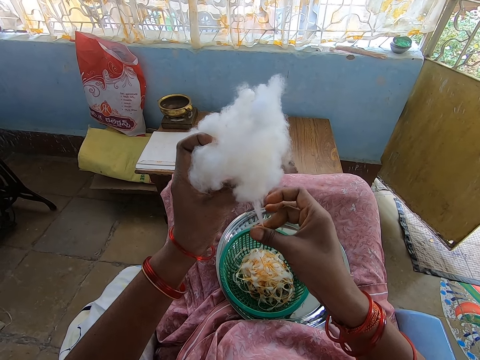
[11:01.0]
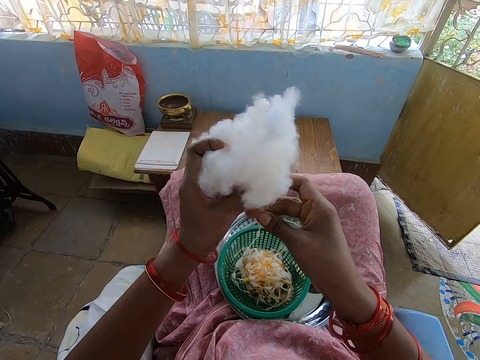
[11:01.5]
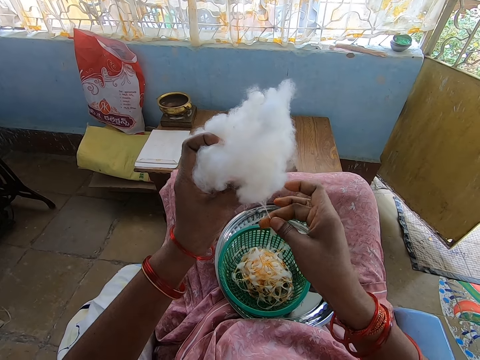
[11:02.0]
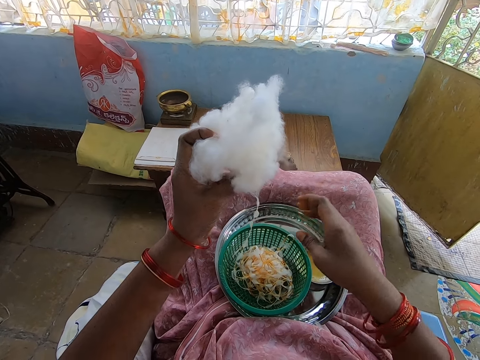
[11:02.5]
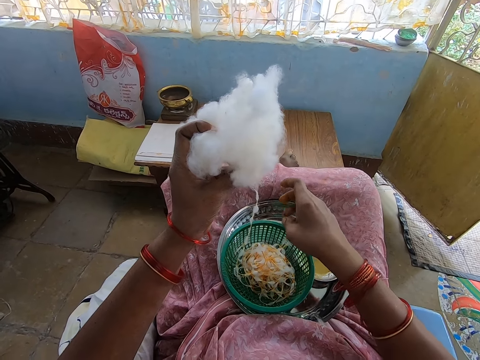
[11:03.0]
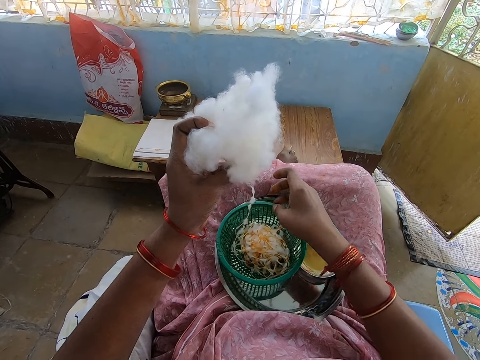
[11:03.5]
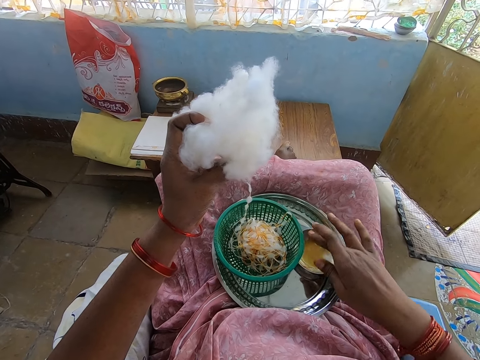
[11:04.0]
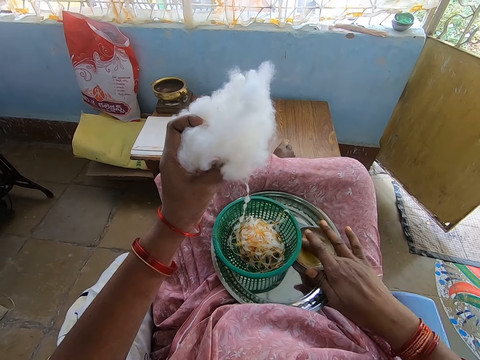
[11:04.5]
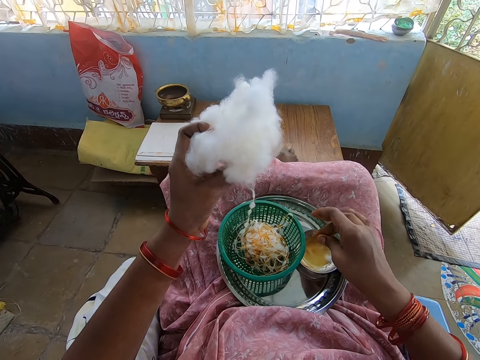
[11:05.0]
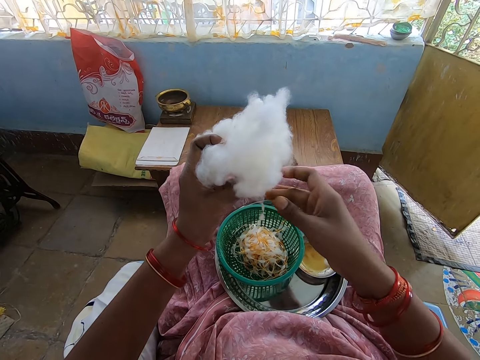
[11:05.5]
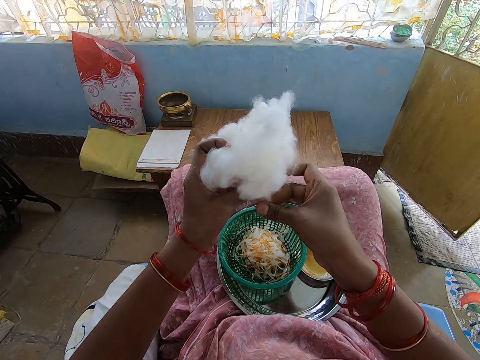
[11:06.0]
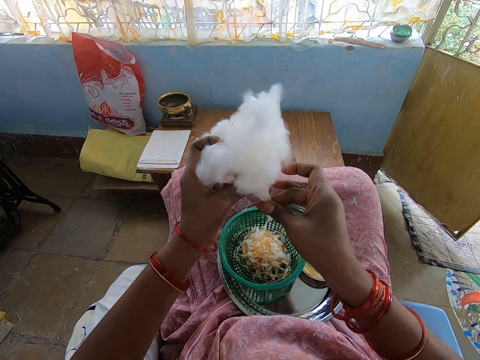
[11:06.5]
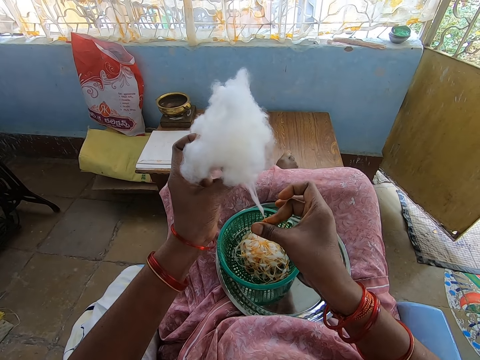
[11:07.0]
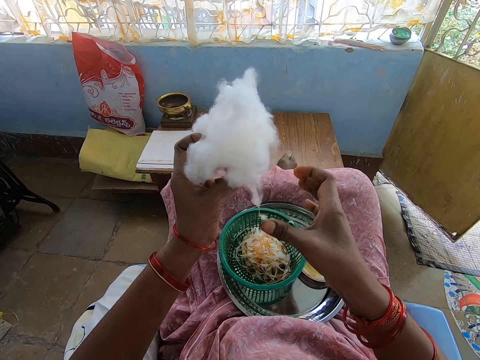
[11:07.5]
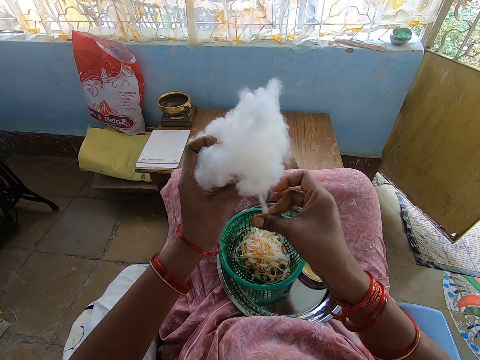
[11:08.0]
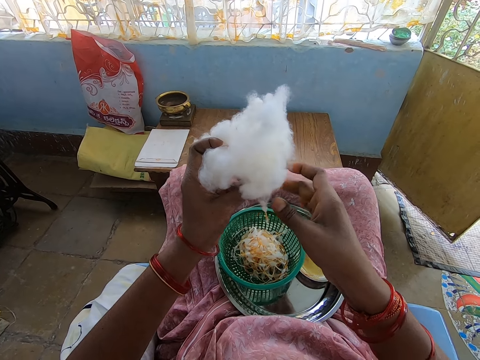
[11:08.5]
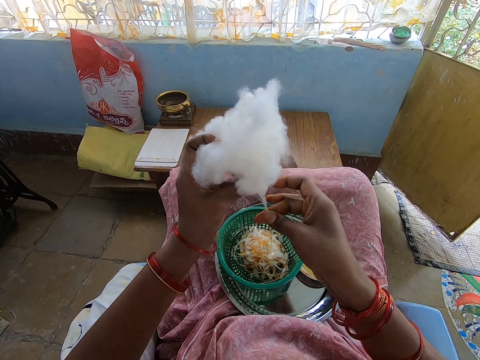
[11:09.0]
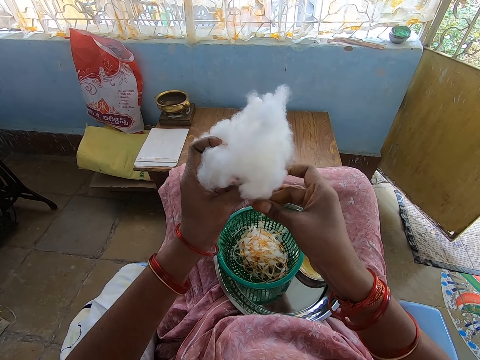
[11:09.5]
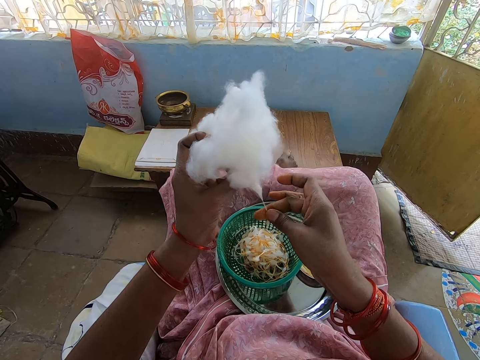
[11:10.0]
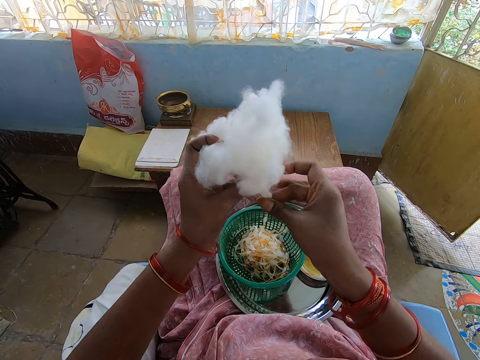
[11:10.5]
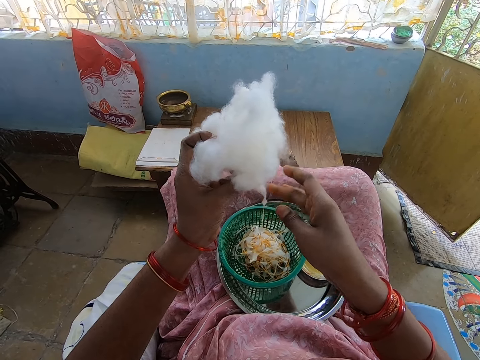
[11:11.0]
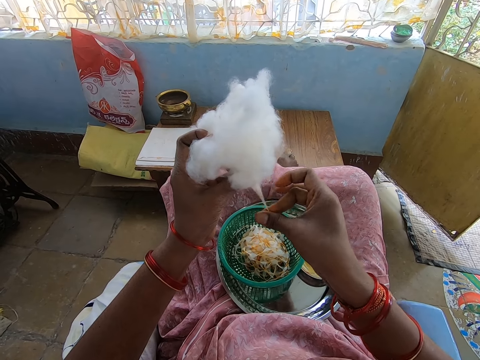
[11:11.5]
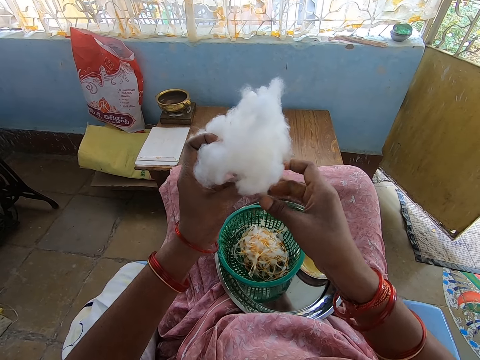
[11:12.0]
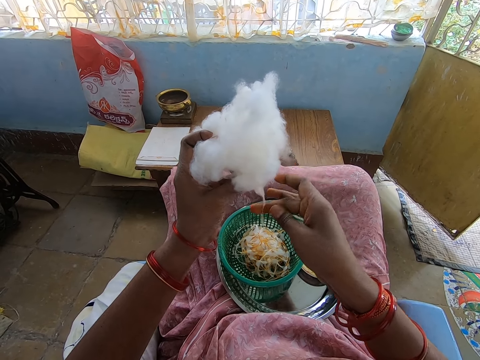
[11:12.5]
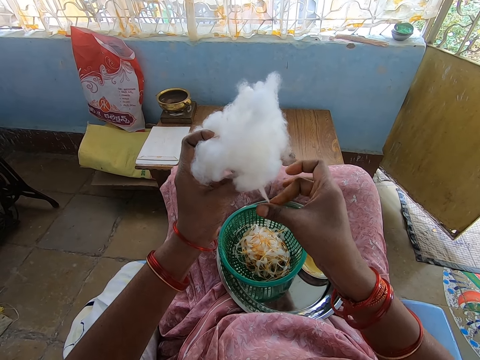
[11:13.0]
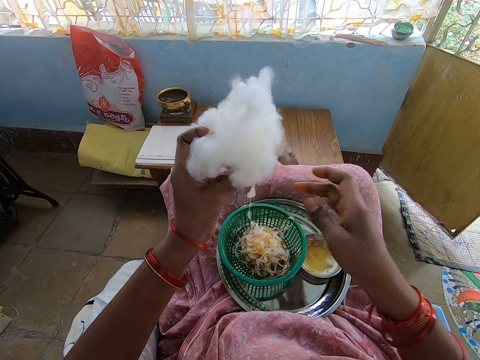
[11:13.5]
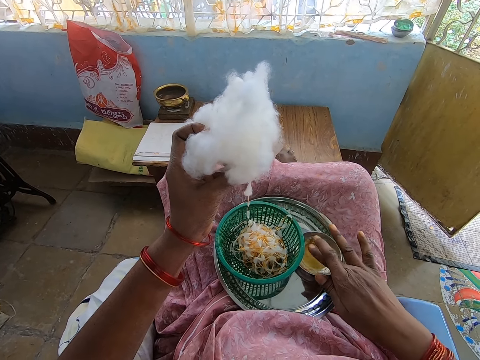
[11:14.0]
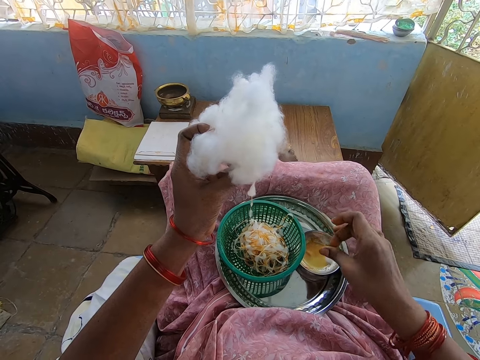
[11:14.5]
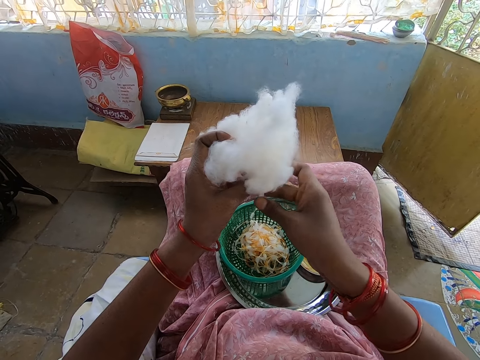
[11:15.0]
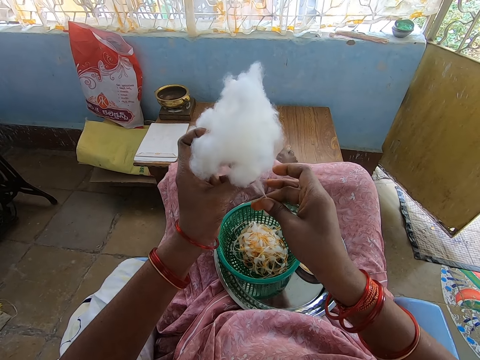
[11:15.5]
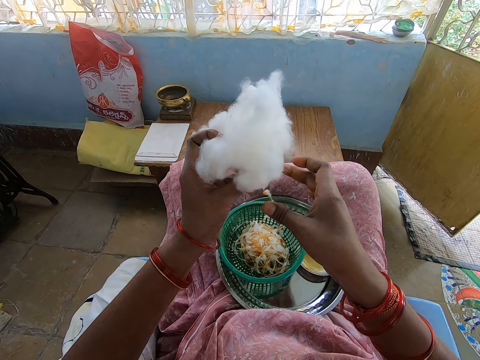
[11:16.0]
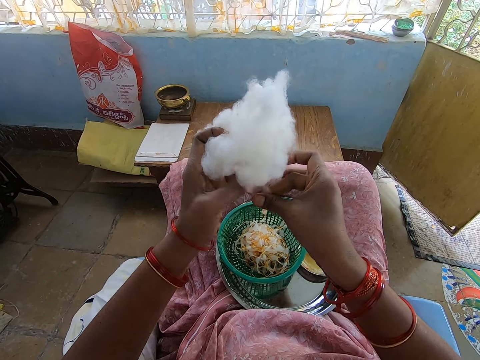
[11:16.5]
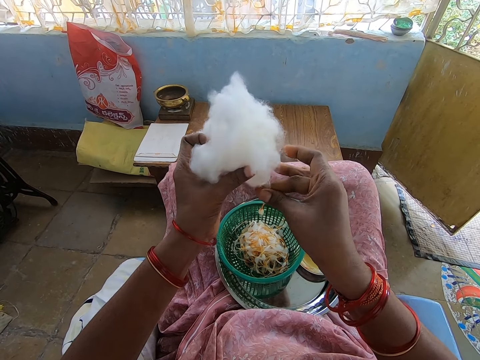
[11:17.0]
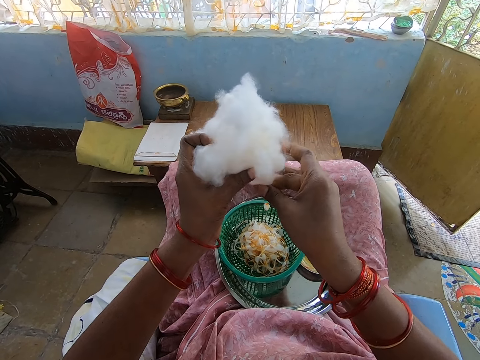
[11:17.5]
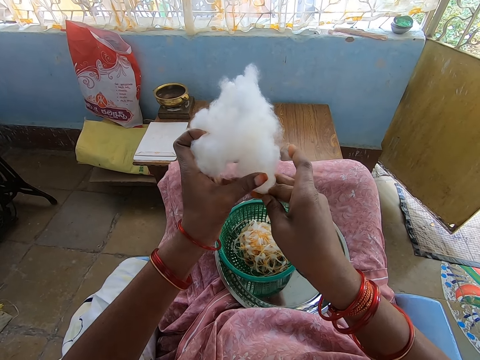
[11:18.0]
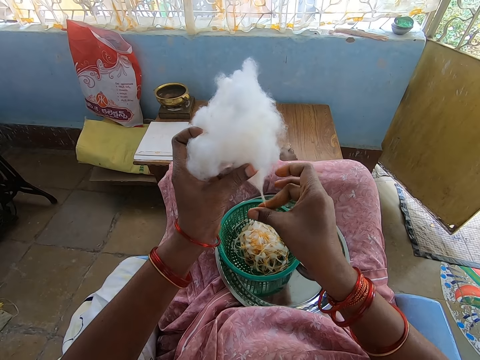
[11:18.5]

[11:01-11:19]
The camera wearer moves the sieve on the tray with her right hand. She pushes a bucket of thread. She dips her right hand into the container of oil. She rolls the cotton in her left hand into a string of balls with her right hand. She pulls thread from the cotton wool. She dips her right hand into the container of oil. She rolls the cotton in her left hand into a string of balls with her right hand. She pulls thread from the cotton wool.

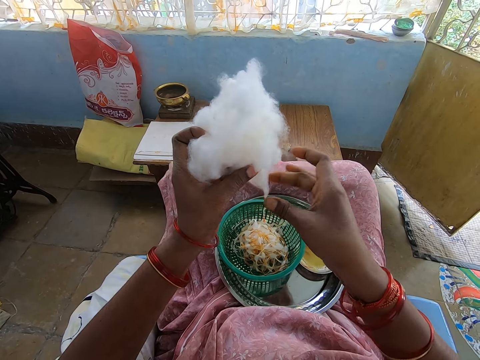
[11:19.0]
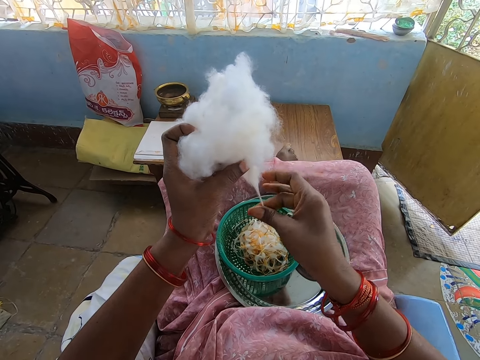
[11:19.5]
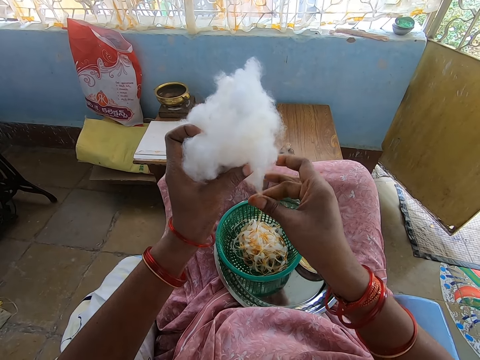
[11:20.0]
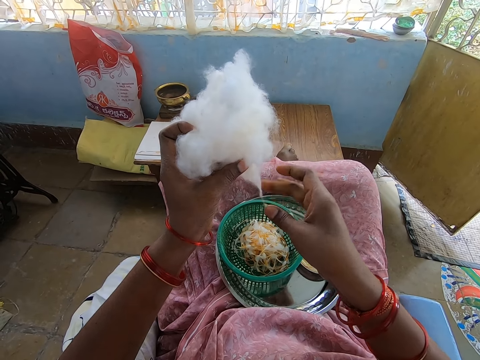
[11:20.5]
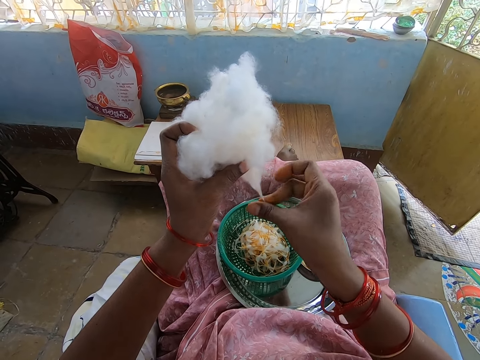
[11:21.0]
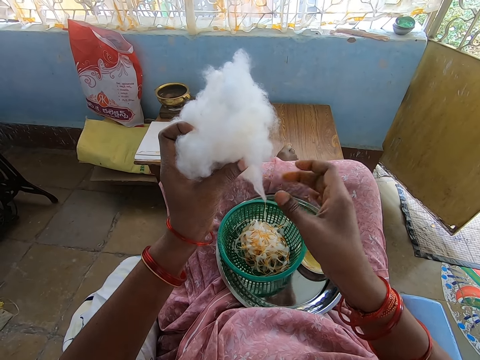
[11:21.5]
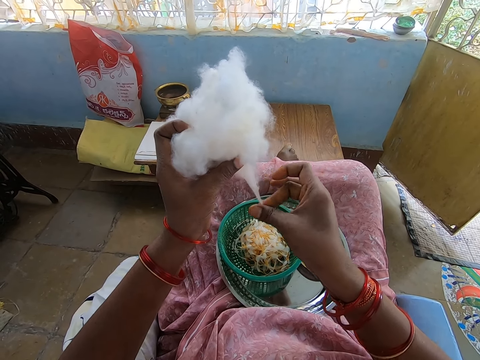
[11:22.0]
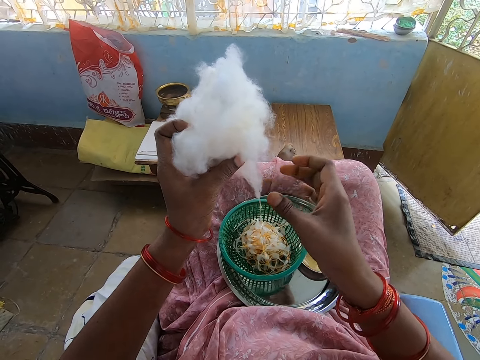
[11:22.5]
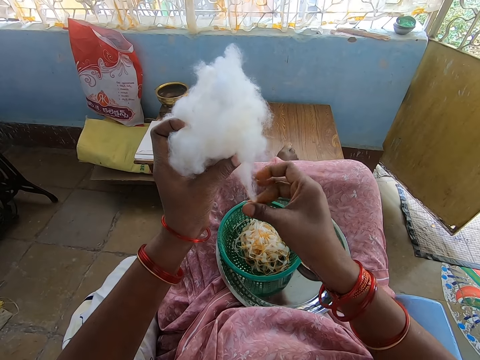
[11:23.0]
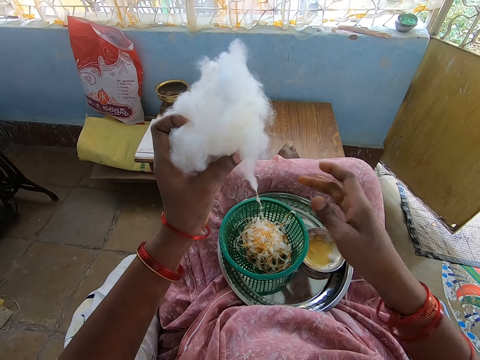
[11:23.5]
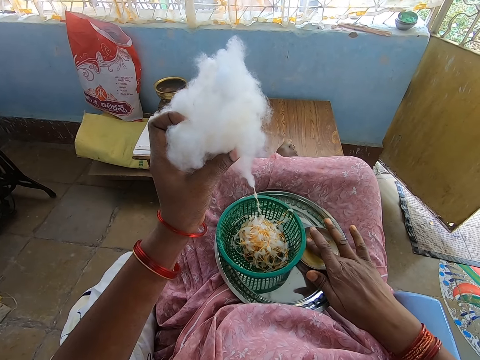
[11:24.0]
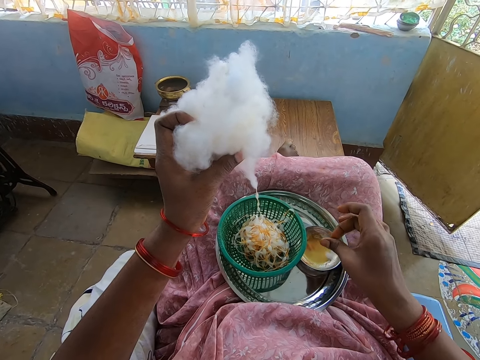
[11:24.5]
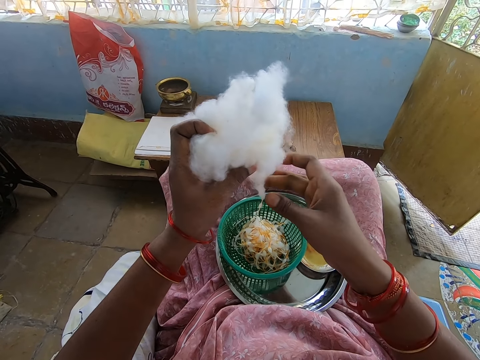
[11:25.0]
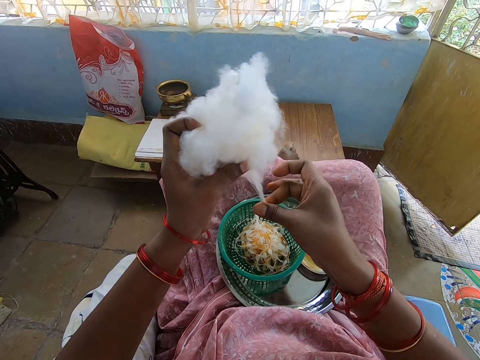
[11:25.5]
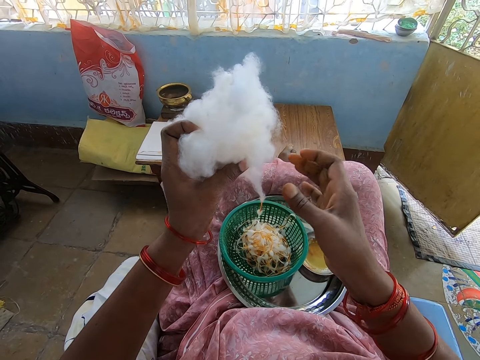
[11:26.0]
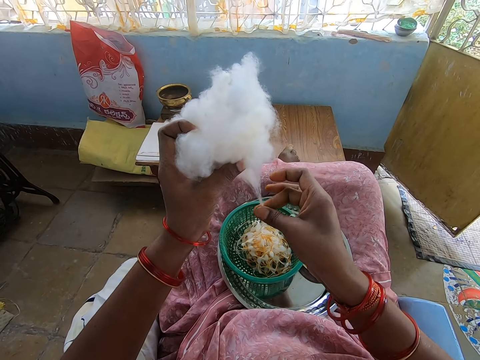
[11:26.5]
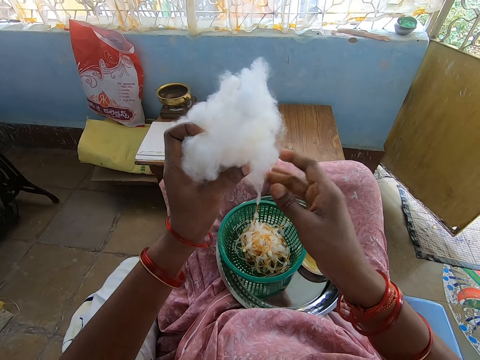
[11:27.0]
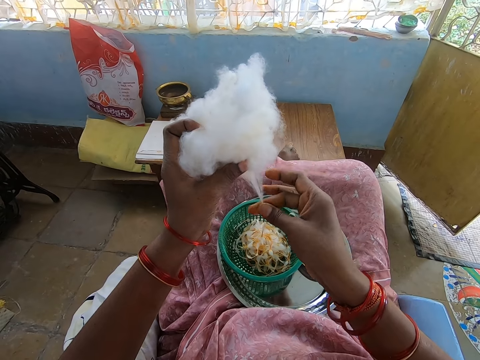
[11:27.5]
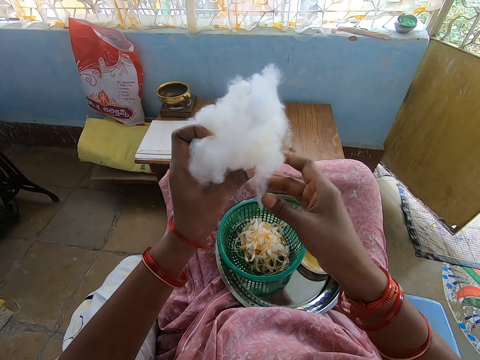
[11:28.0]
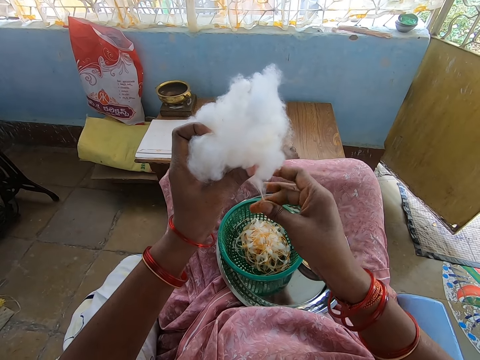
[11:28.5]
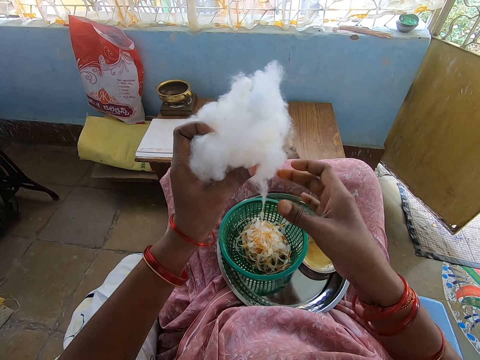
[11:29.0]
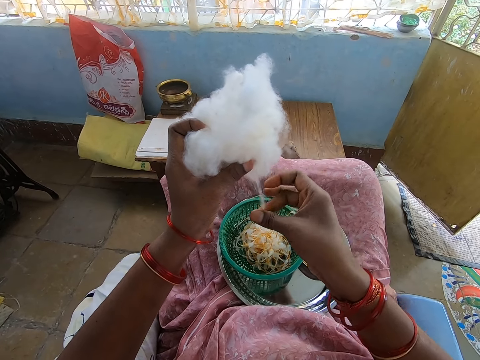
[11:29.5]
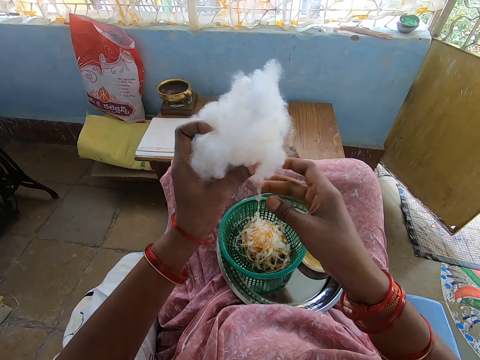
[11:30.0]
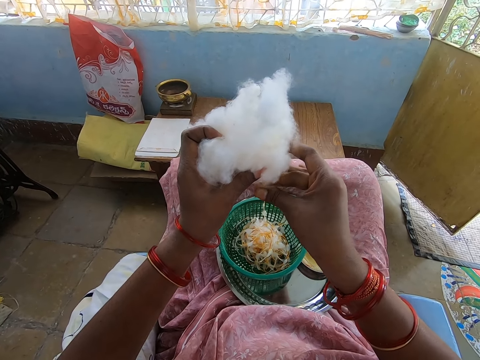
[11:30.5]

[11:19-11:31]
The camera wearer dips her right hand into the container of oil. She rolls the cotton in her left hand into a string of balls with her right hand. She pulls thread from the cotton wool.
